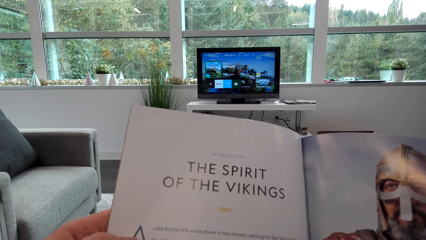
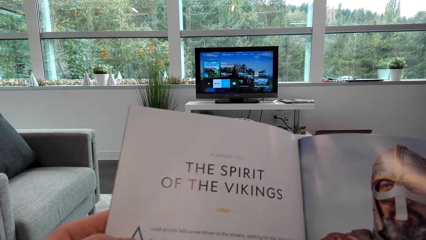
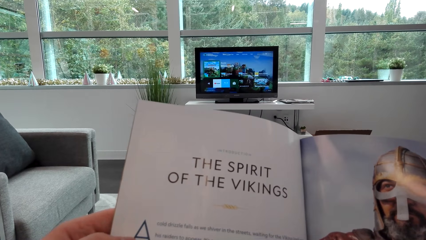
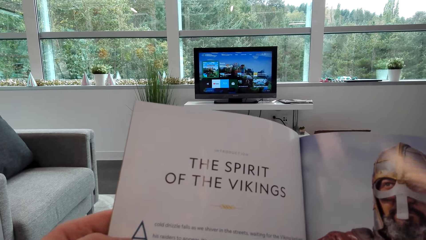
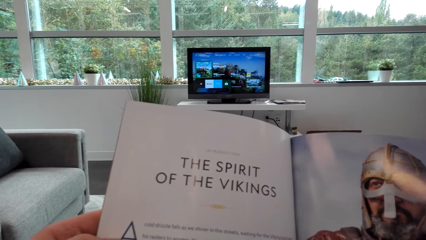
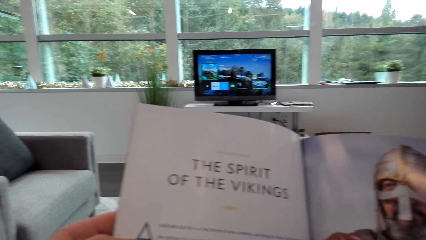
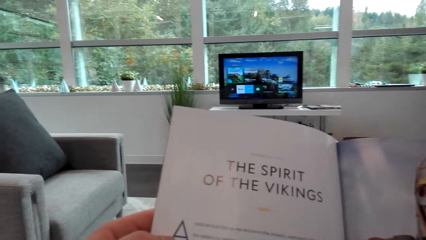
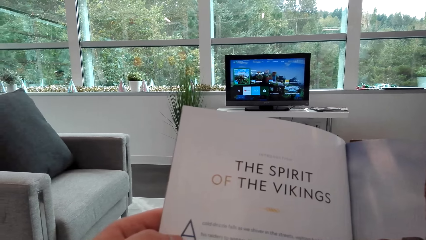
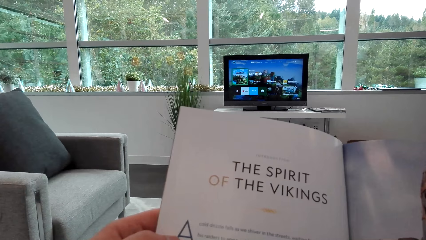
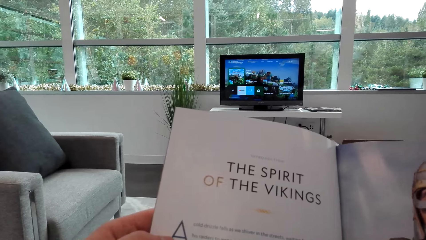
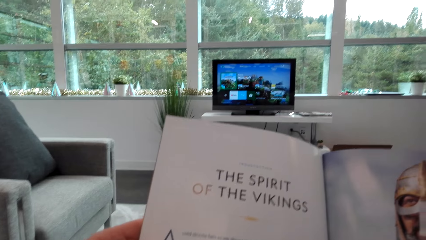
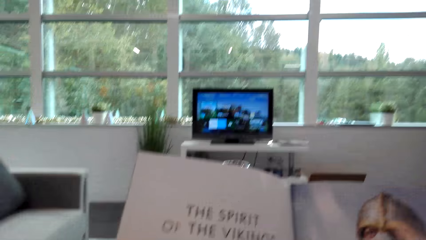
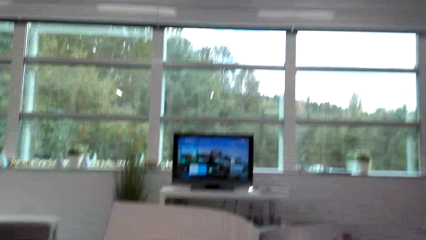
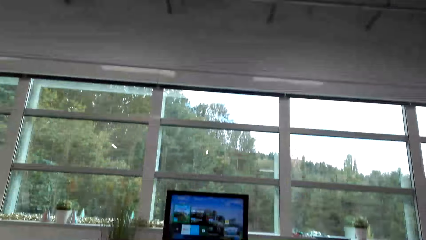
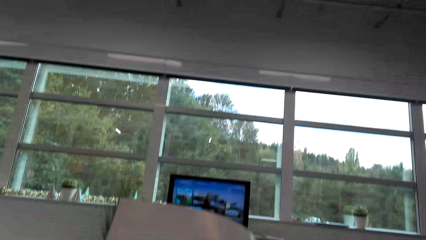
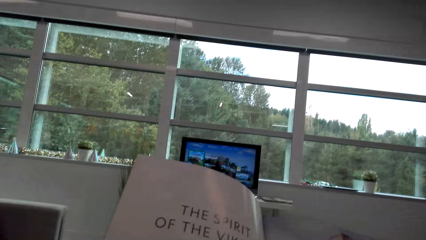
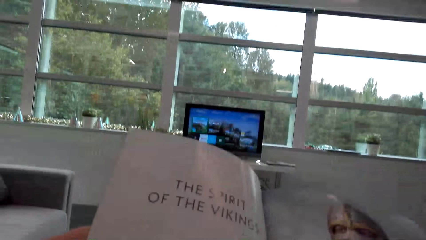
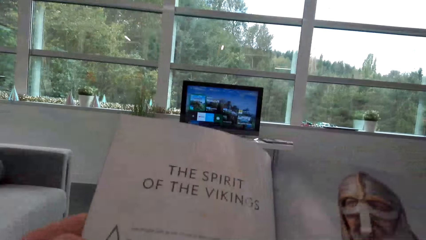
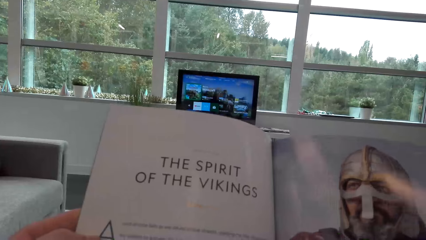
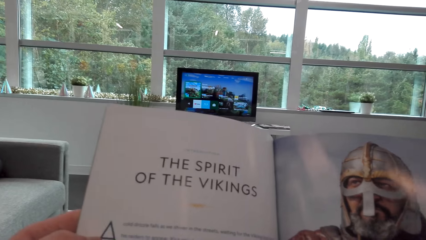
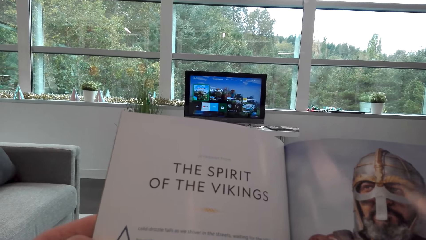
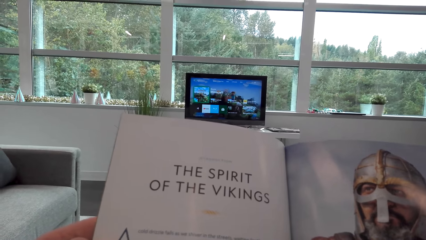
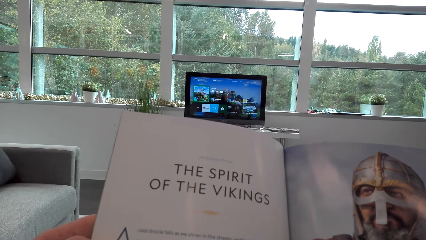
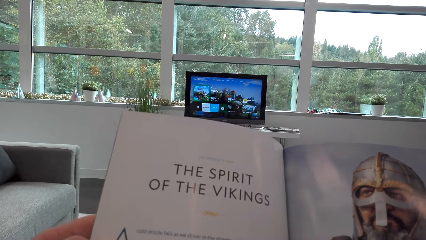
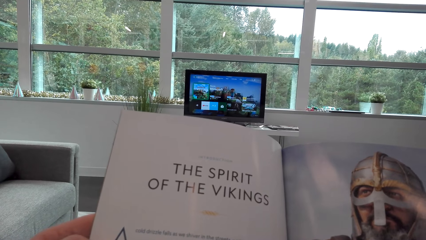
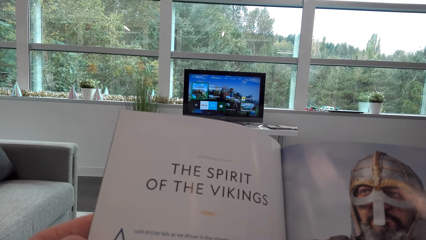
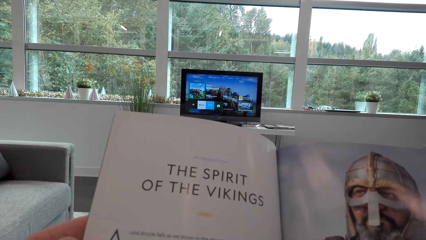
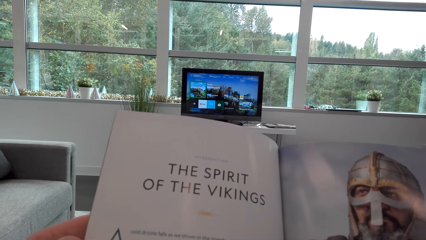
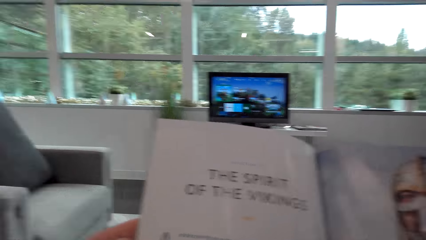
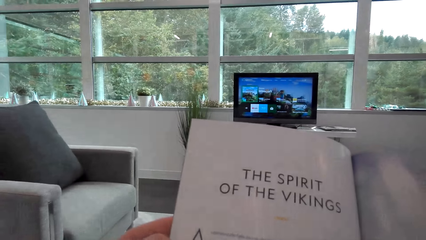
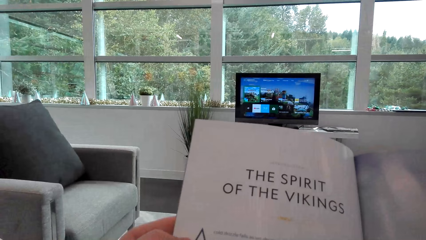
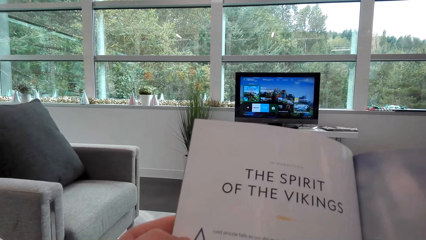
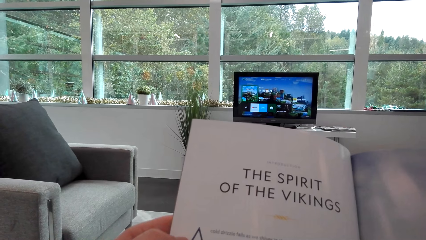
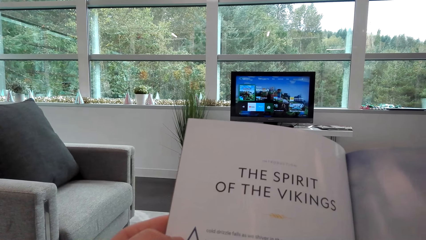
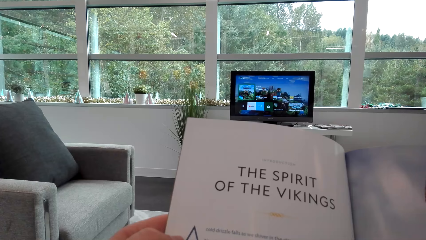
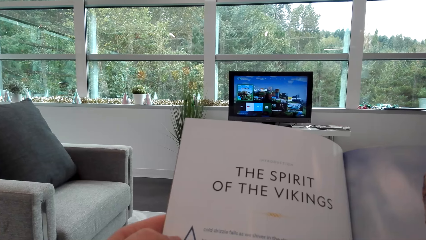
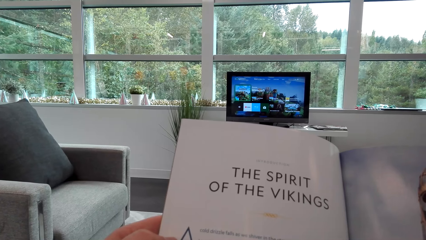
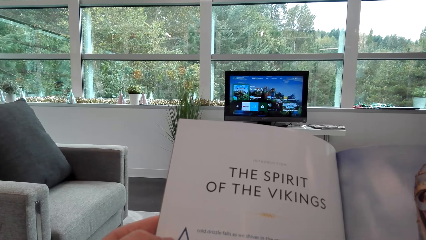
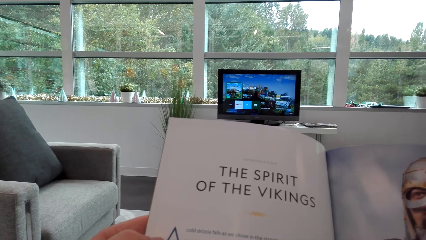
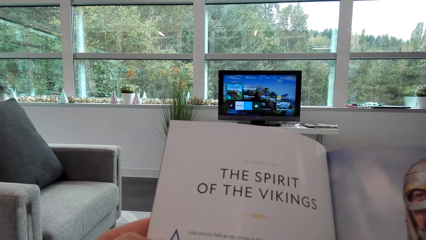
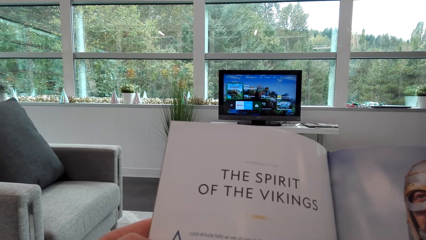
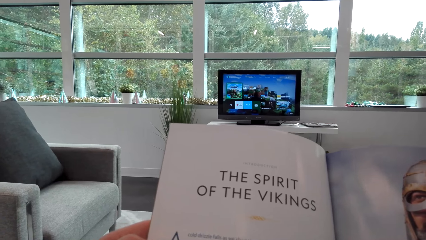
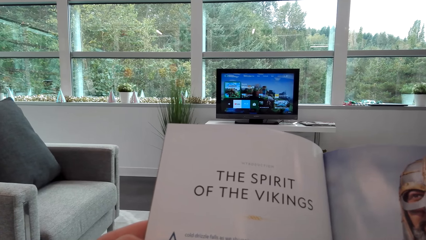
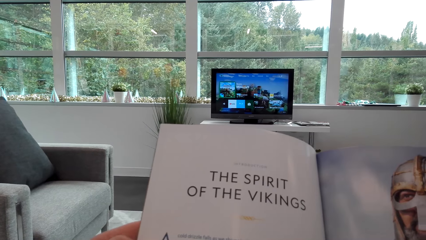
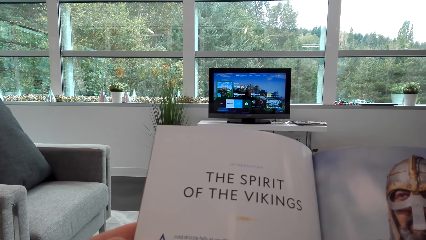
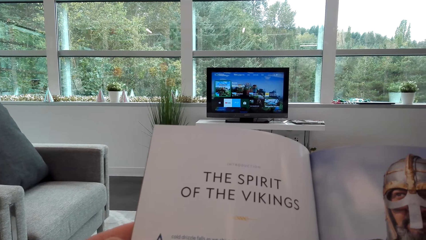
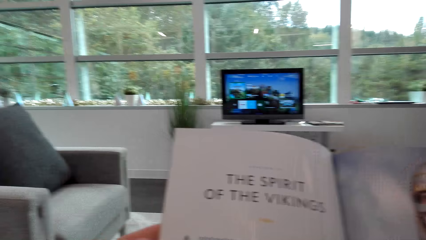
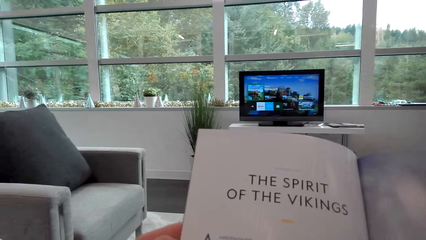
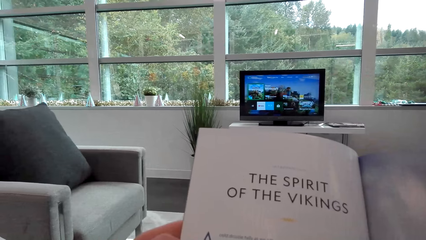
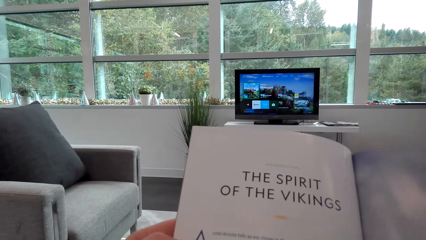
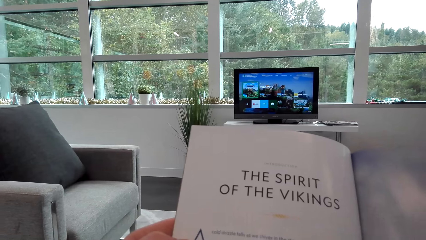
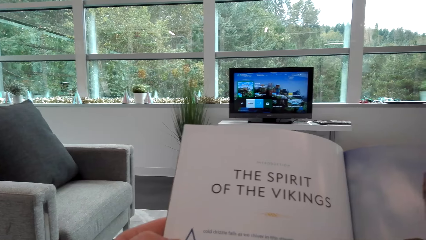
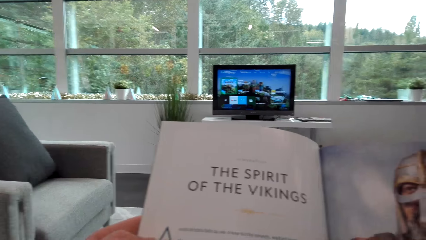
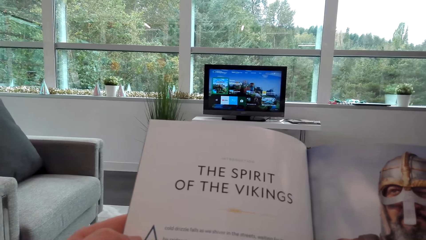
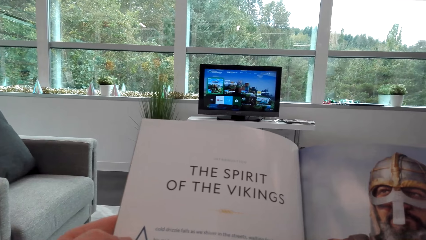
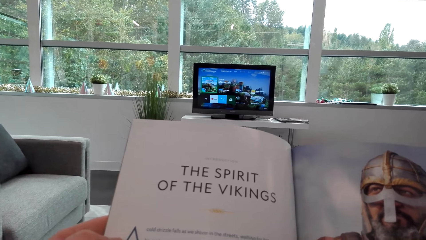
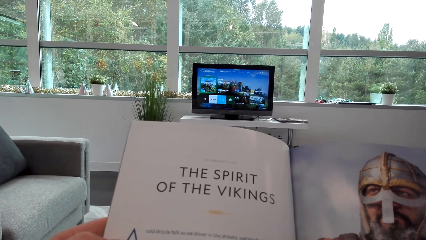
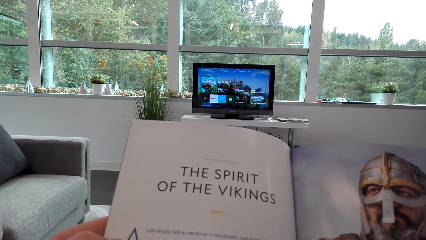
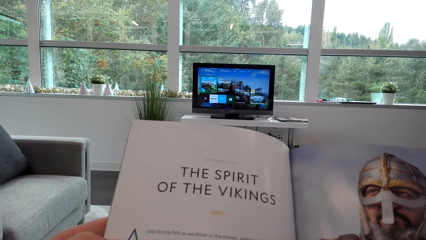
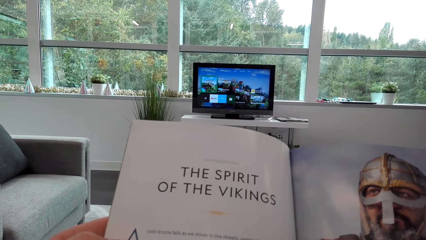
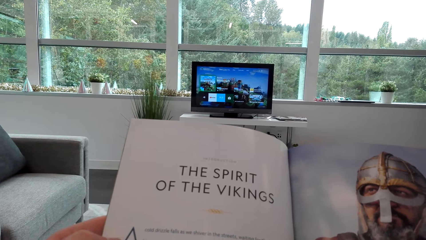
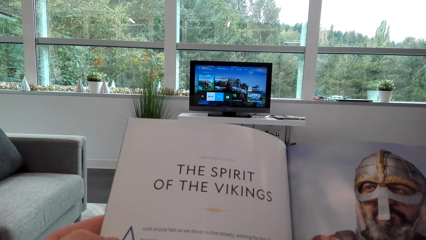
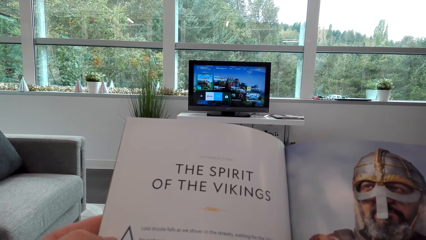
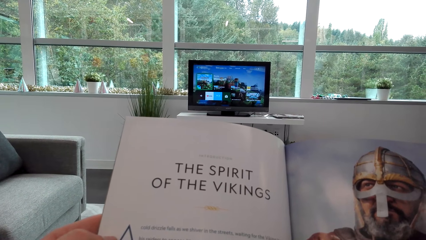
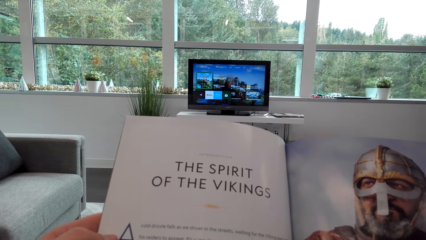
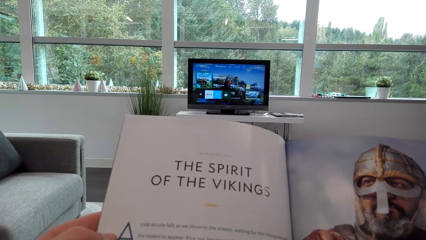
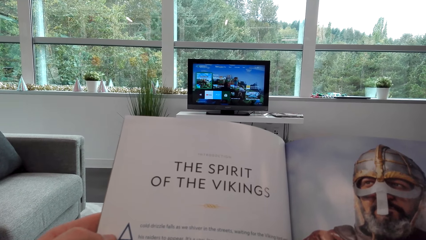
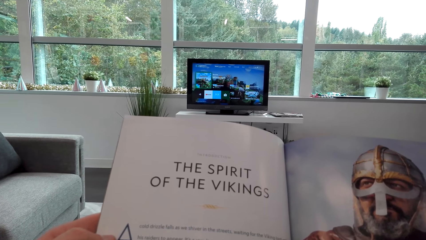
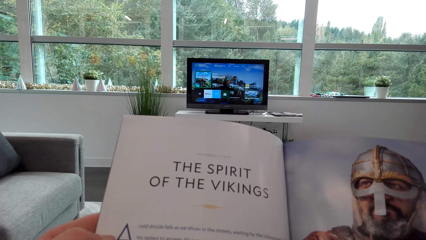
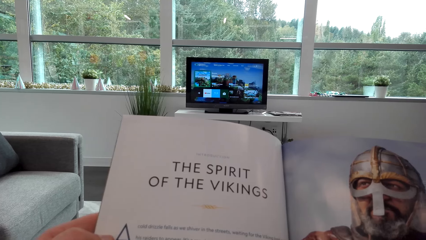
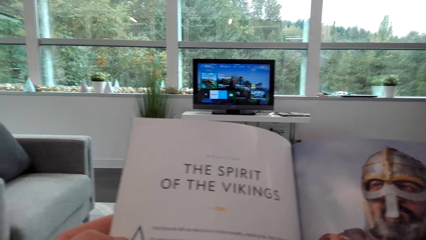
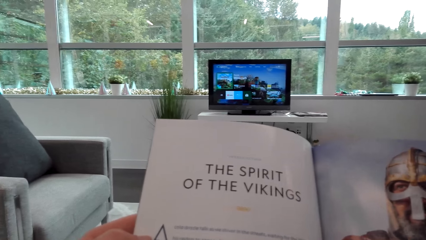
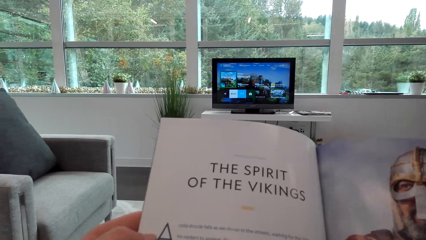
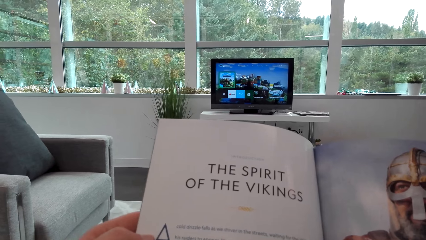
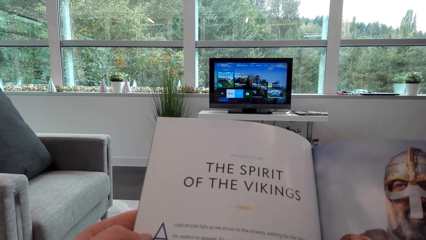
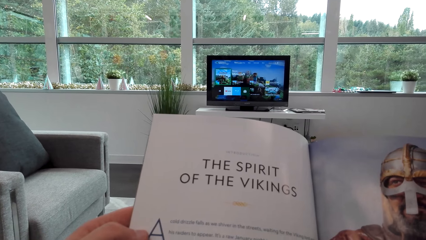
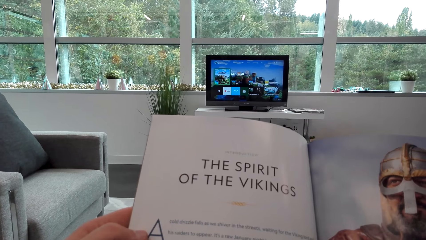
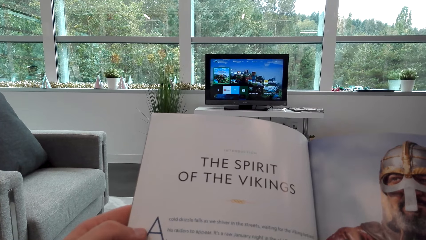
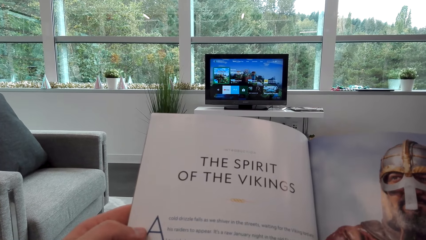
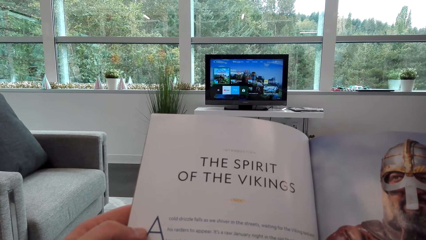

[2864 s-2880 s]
The camera wearer looks at the pamphlet.
